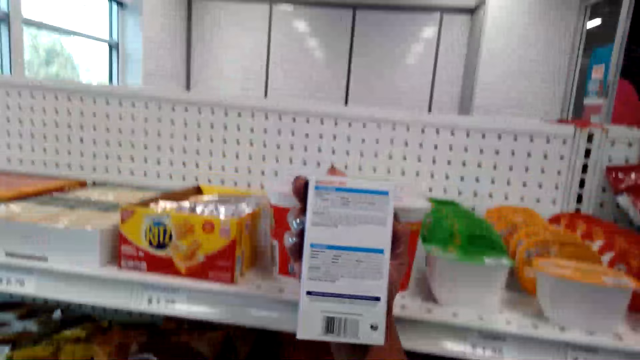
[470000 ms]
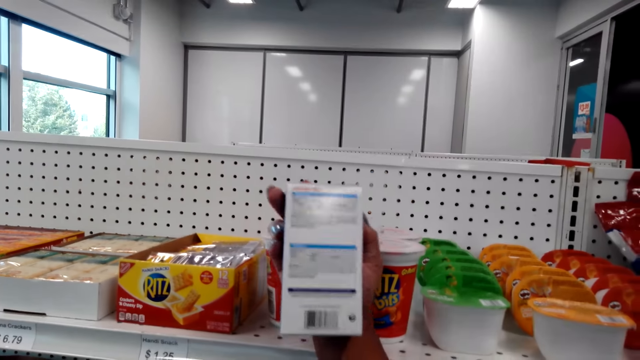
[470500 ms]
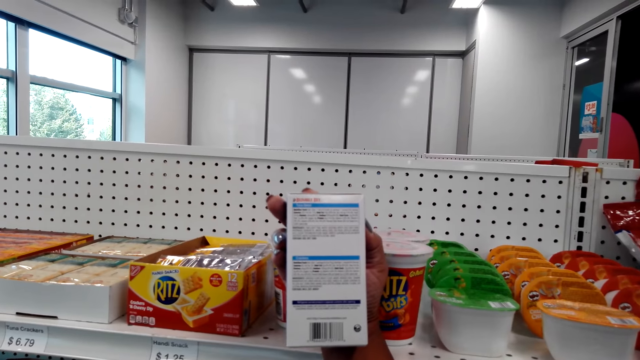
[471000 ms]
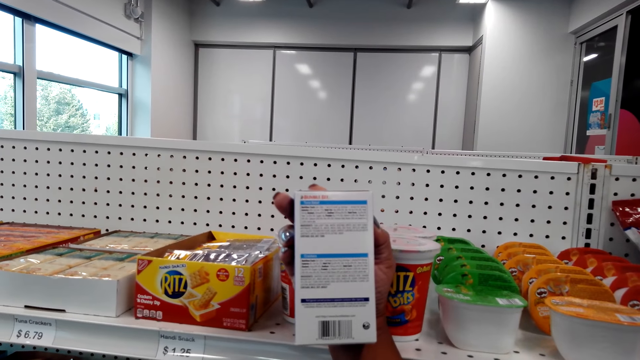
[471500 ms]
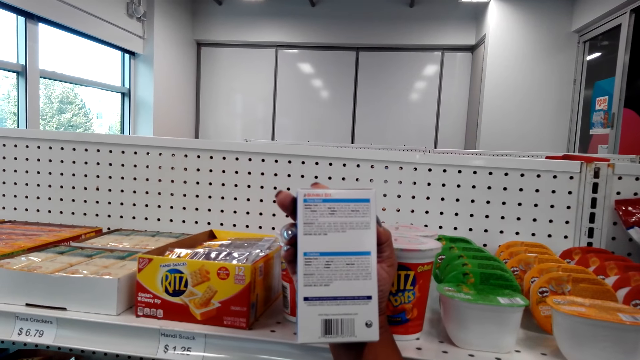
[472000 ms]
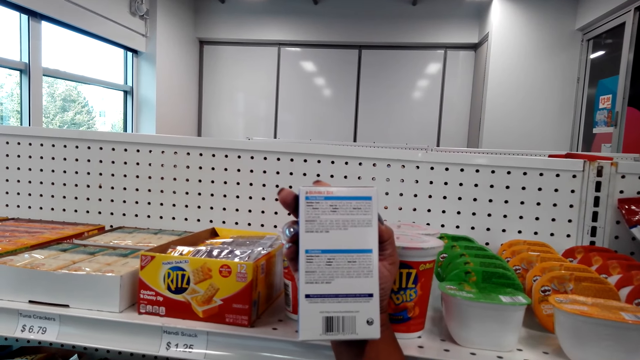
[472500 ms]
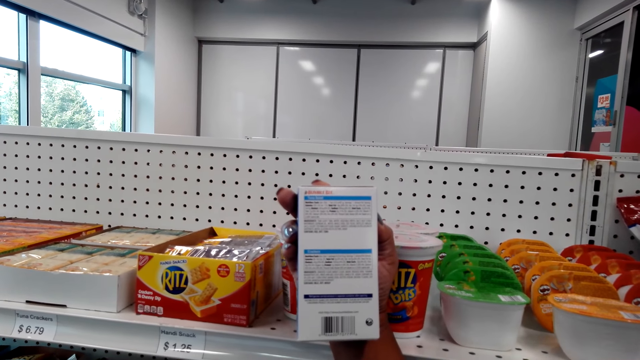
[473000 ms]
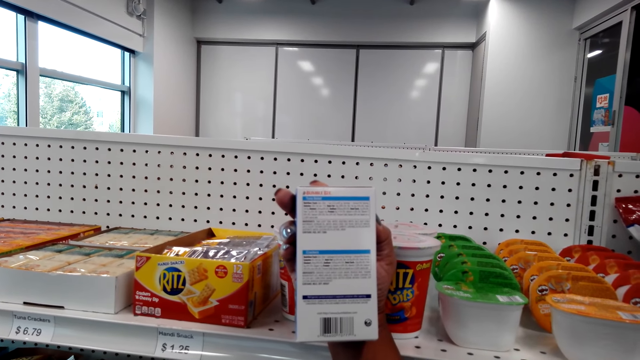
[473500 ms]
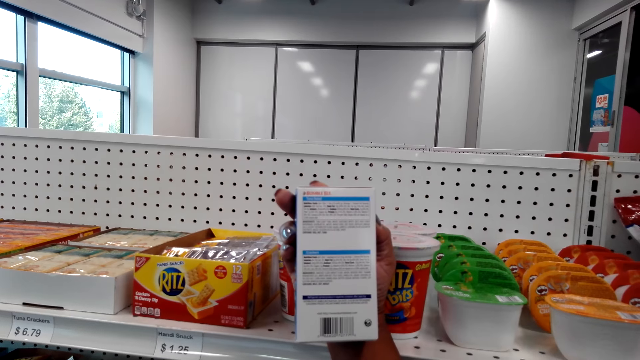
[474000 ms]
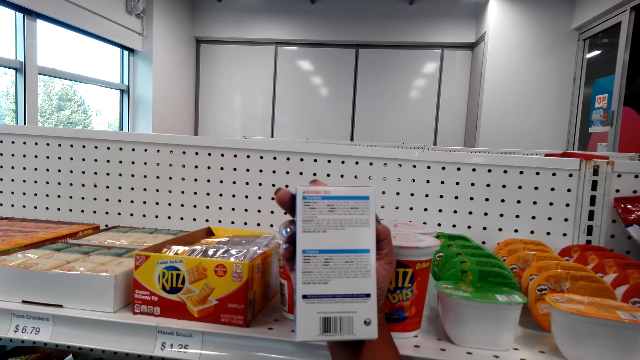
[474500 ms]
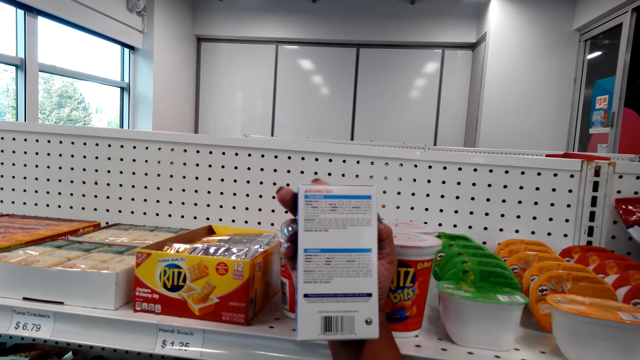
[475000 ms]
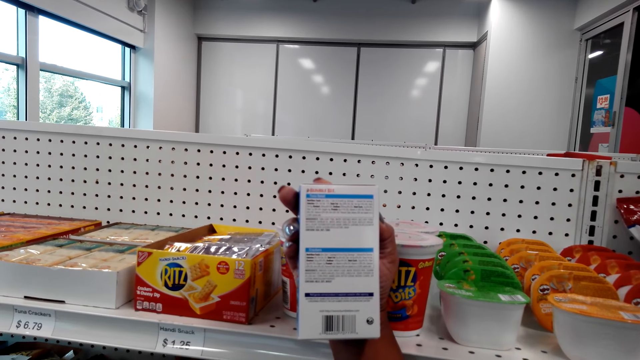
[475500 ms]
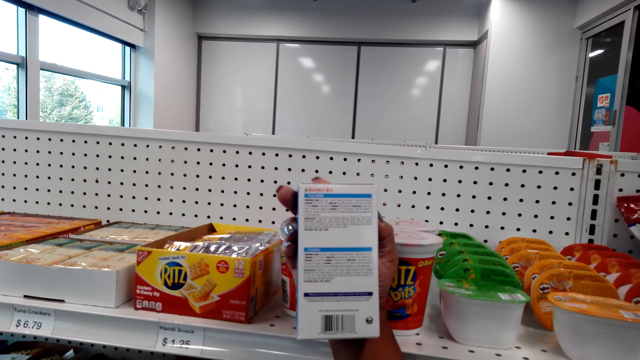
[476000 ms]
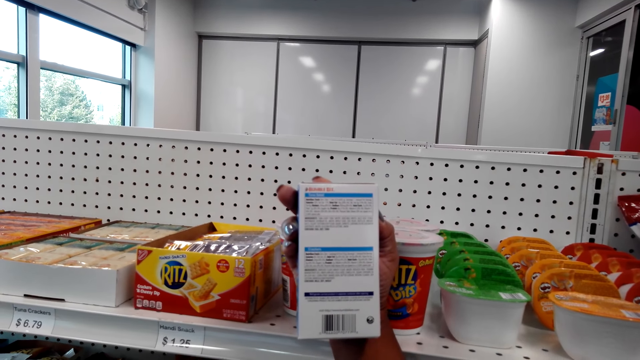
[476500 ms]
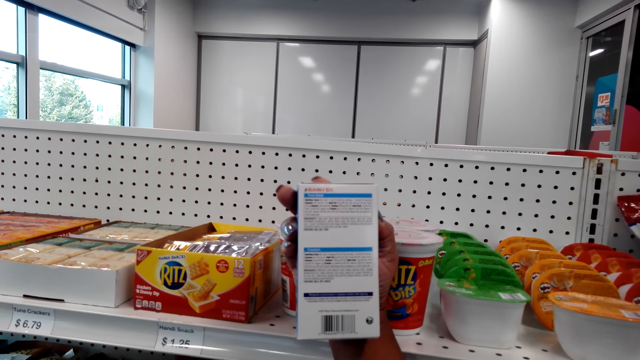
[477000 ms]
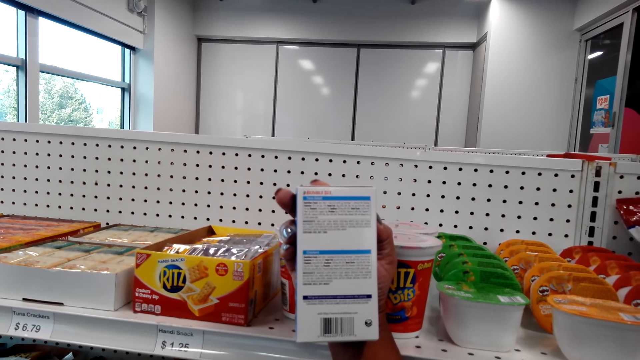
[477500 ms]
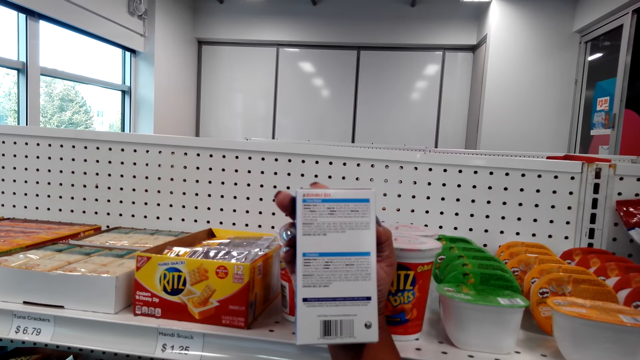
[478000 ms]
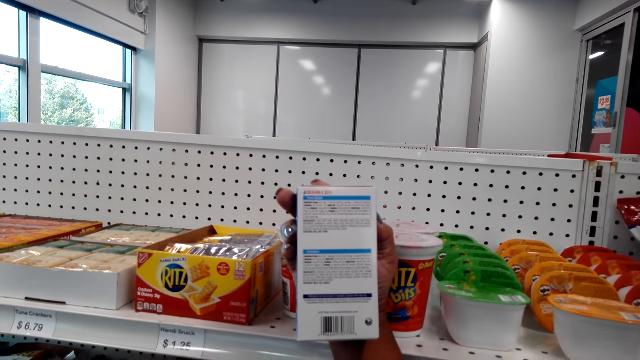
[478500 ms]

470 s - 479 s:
The camera wearer stares at a packet of tuna salad.

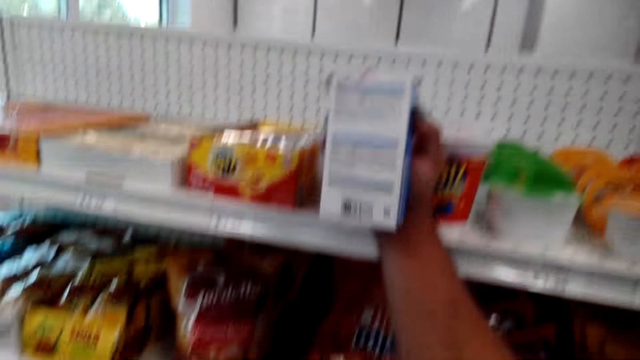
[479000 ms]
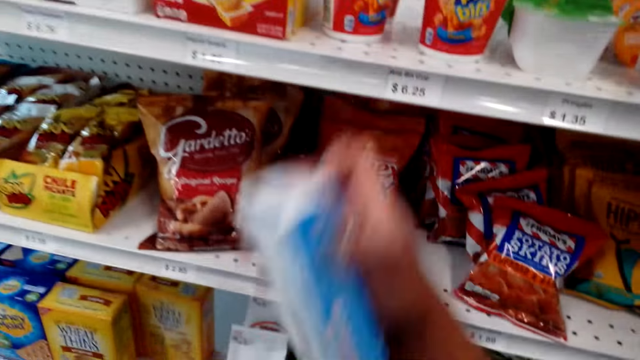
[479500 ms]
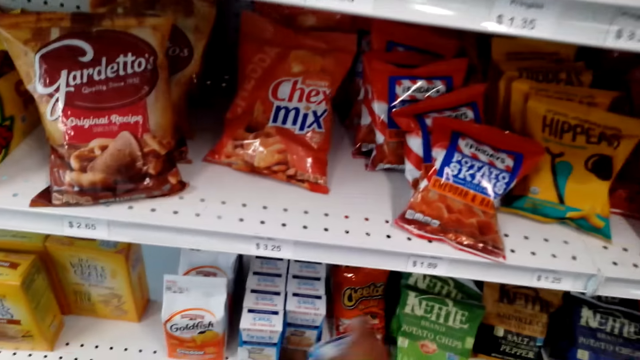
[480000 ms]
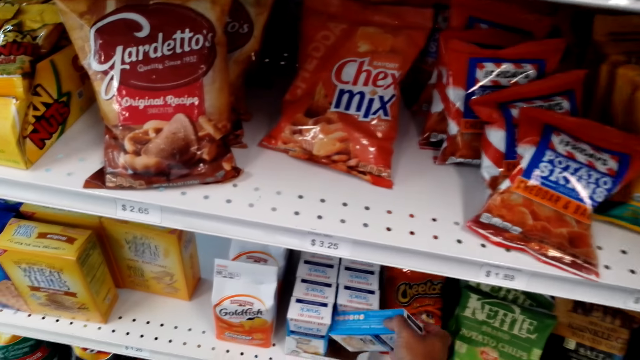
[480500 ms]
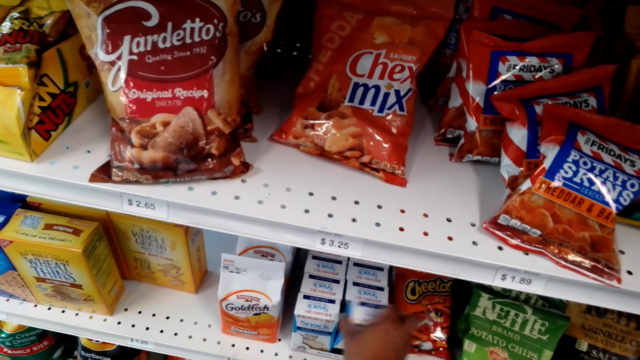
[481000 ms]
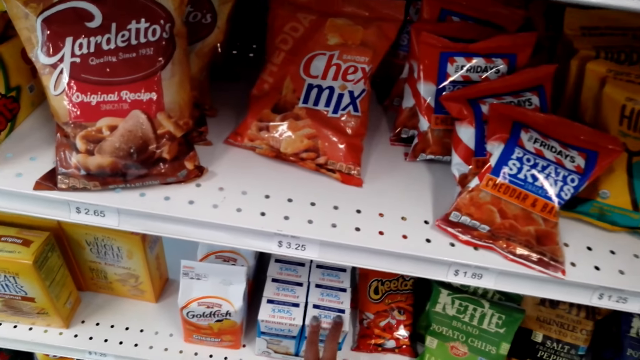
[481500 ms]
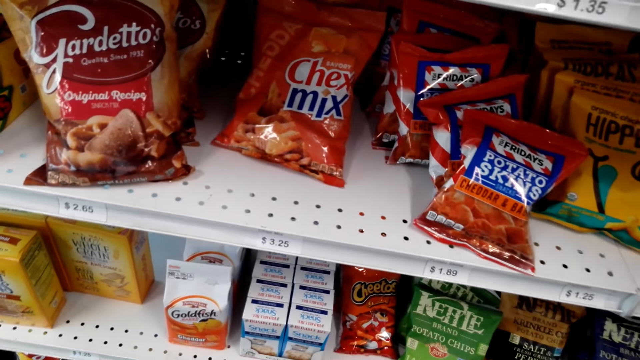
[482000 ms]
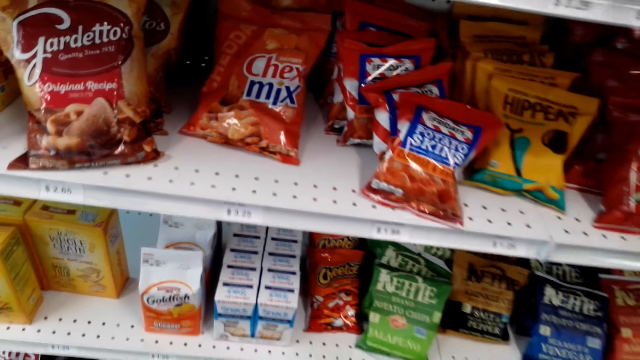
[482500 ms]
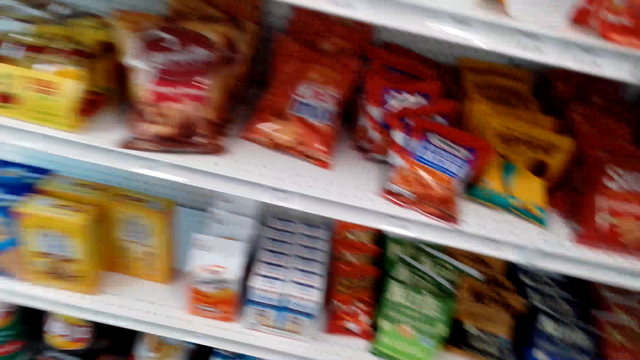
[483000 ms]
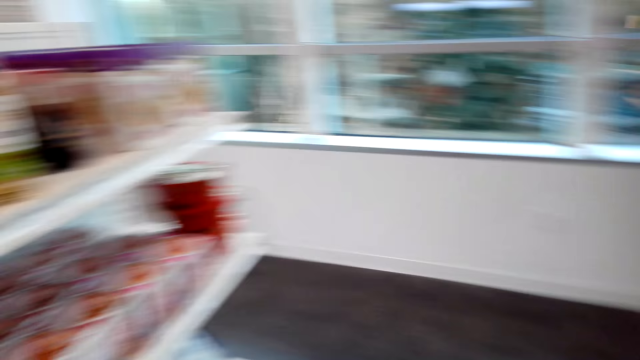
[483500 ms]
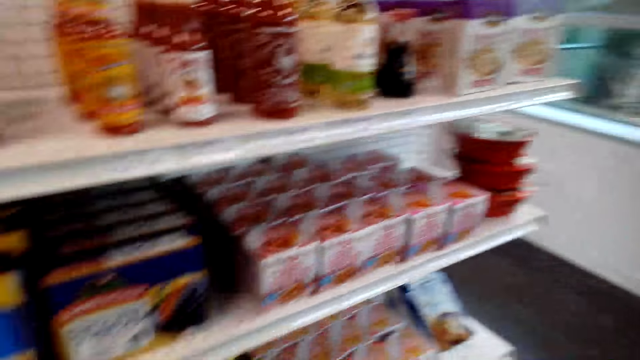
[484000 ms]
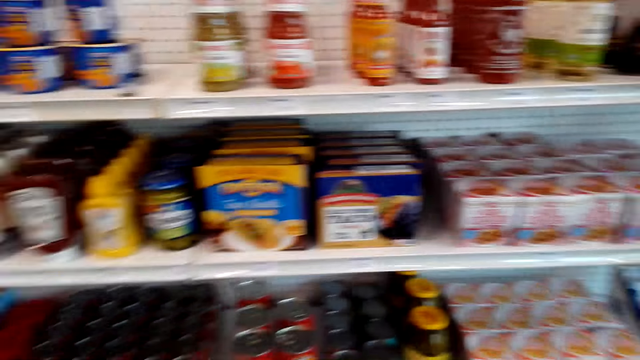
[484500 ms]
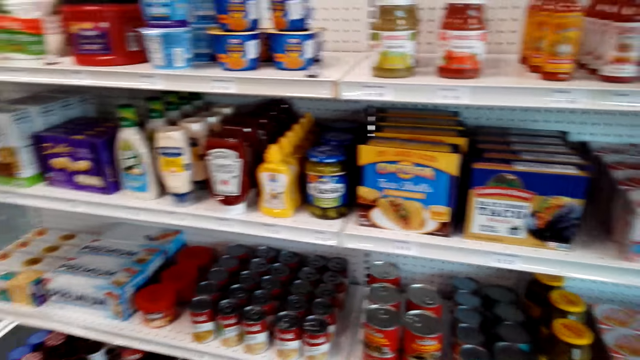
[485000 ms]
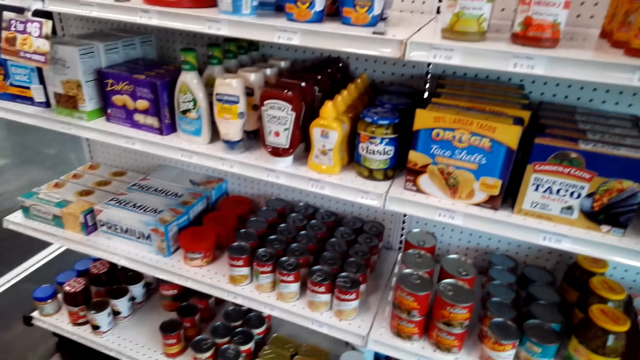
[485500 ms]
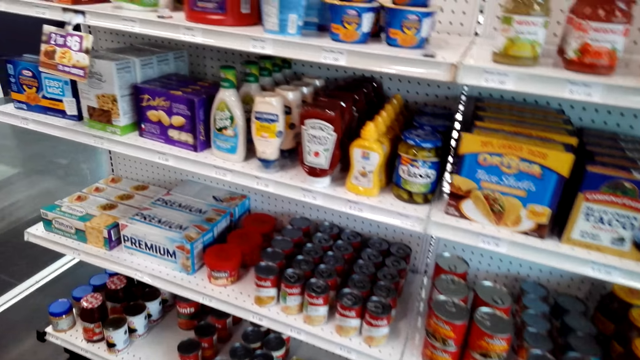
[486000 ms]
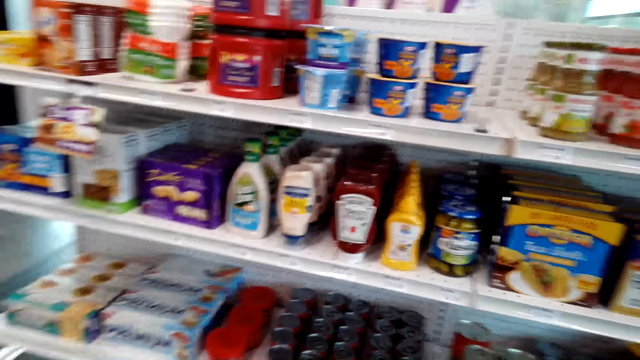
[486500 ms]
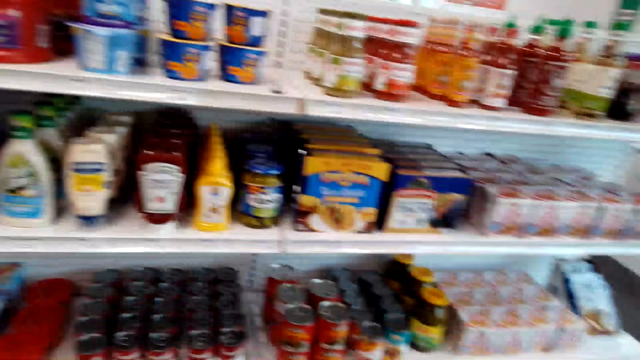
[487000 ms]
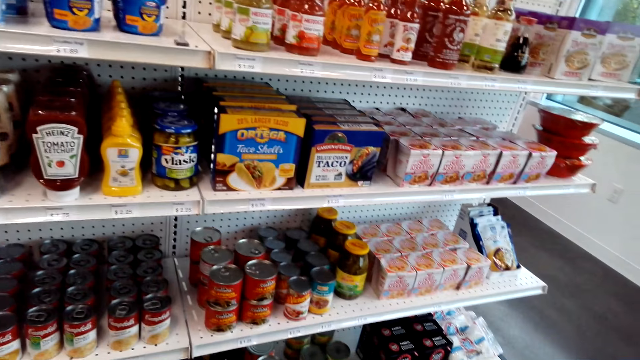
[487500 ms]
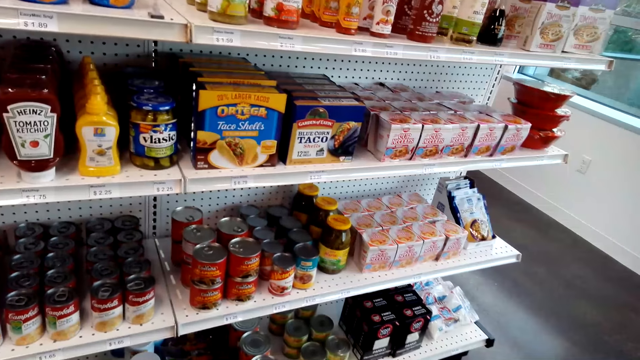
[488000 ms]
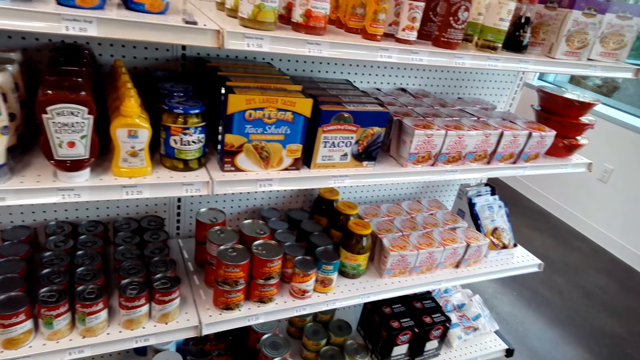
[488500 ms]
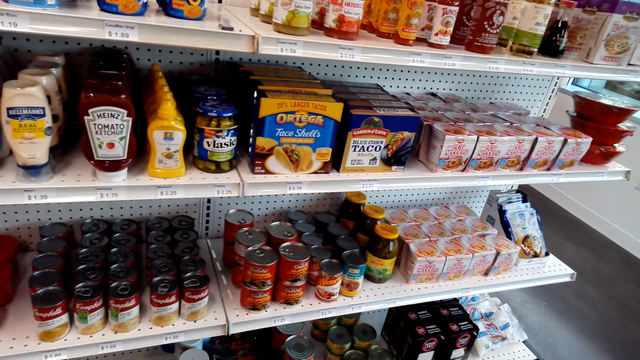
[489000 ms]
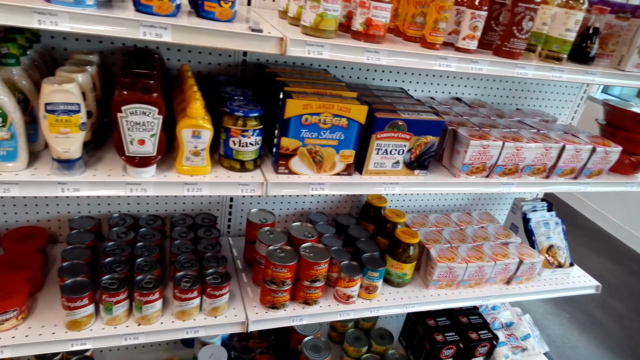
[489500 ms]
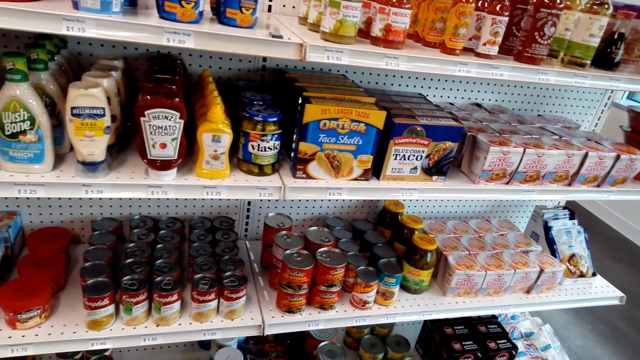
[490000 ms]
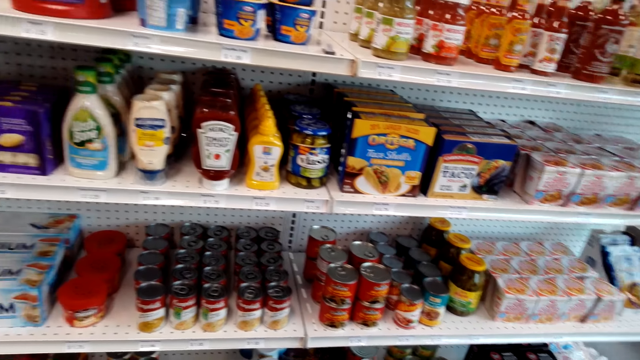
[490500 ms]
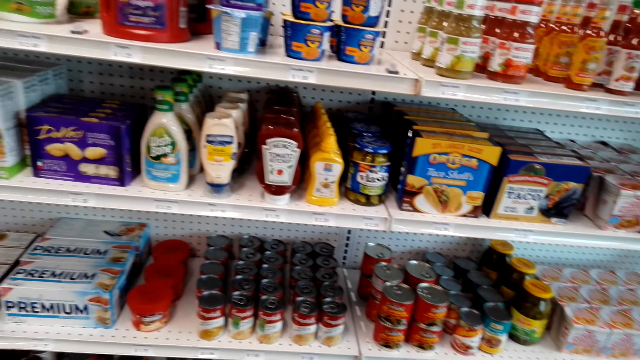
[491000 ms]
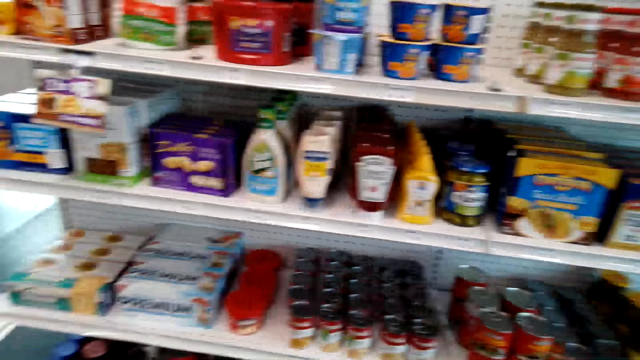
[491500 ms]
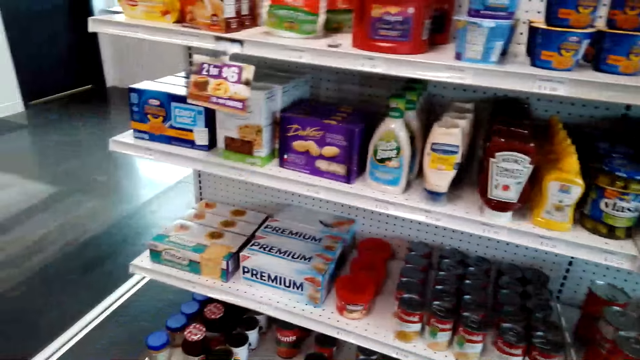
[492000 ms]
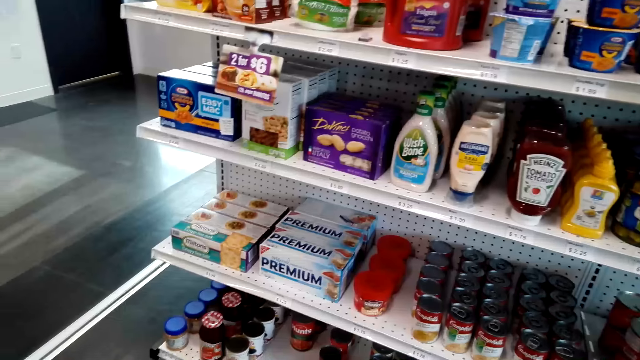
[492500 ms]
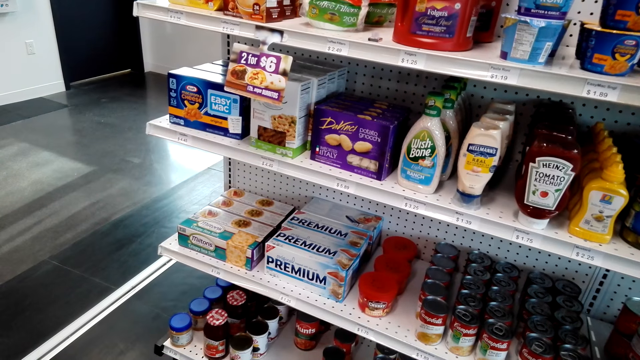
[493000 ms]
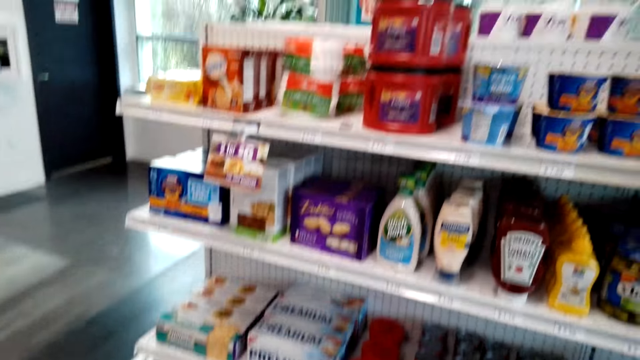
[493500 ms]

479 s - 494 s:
The camera wearer places the packet of Bumble Bee tuna salad on the shelf. They stare at the shelf, look around the supermarket, turn around and stare at the shelf.
